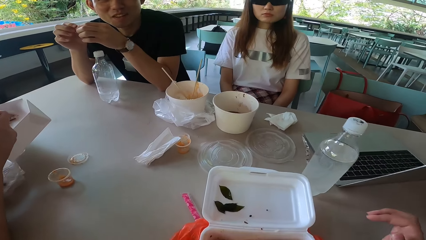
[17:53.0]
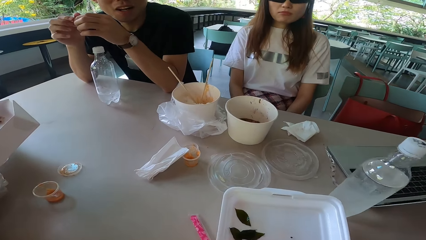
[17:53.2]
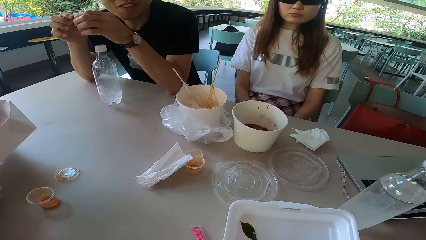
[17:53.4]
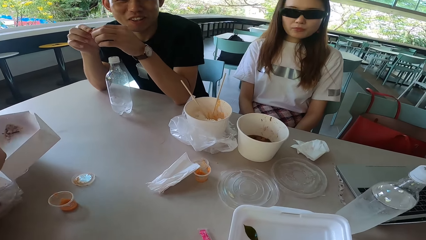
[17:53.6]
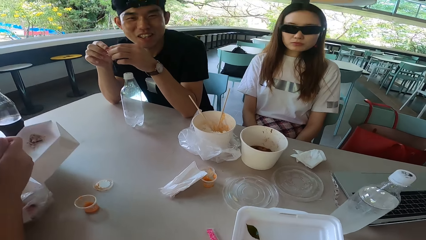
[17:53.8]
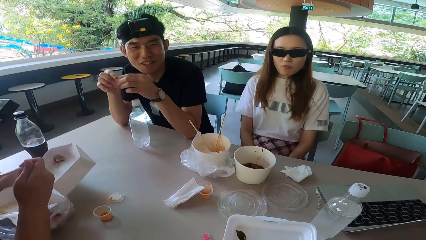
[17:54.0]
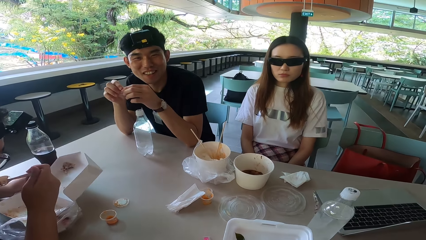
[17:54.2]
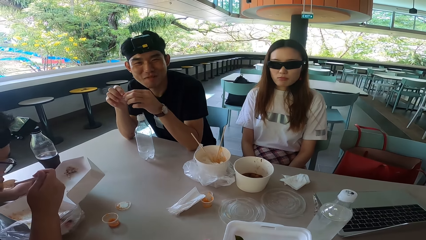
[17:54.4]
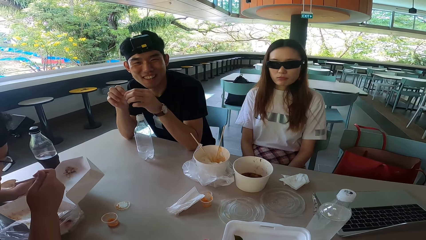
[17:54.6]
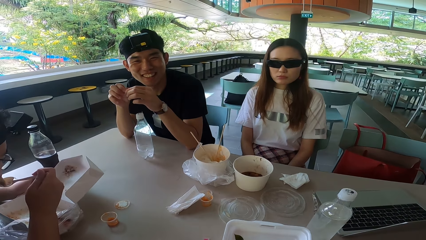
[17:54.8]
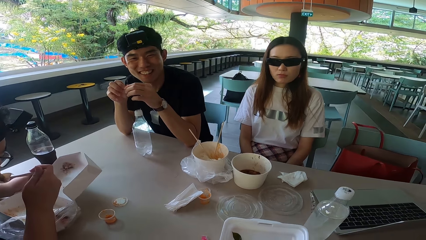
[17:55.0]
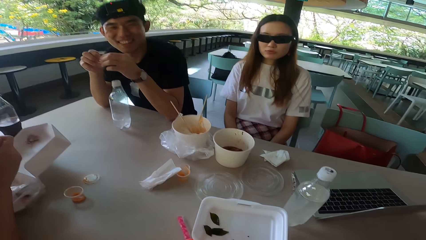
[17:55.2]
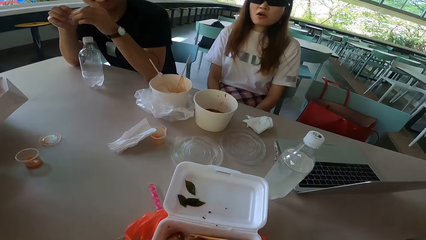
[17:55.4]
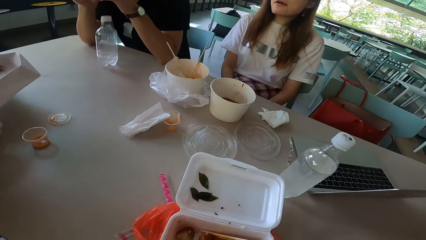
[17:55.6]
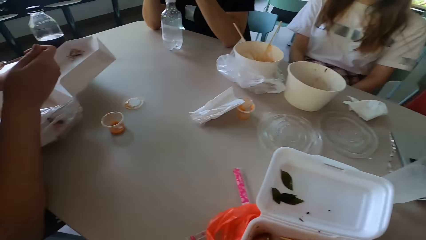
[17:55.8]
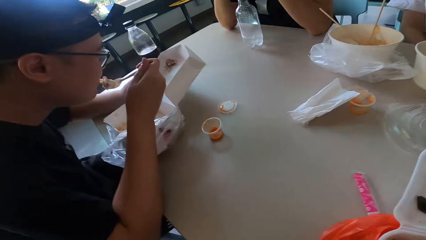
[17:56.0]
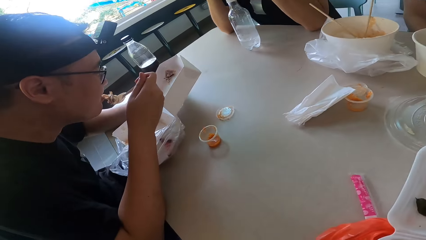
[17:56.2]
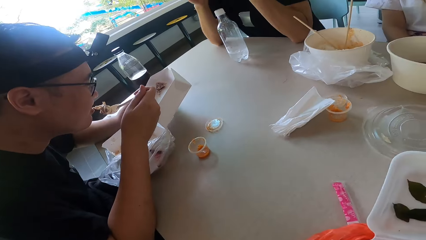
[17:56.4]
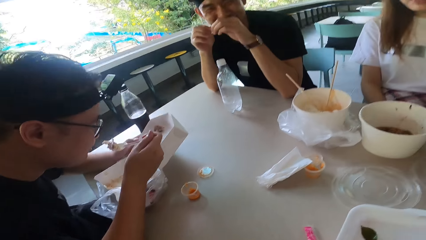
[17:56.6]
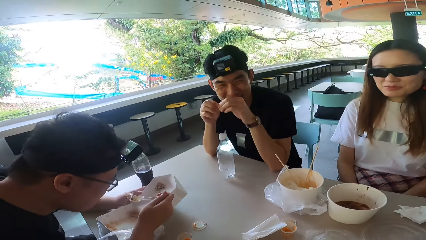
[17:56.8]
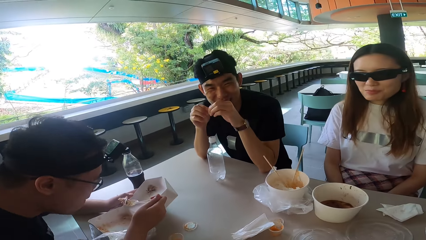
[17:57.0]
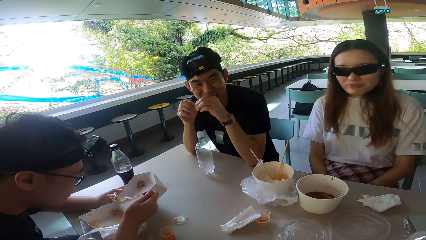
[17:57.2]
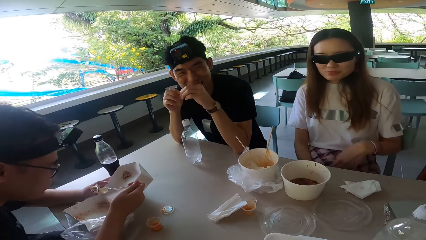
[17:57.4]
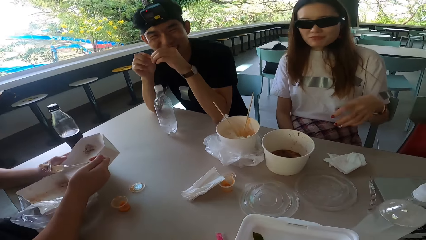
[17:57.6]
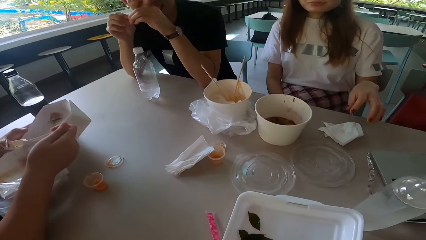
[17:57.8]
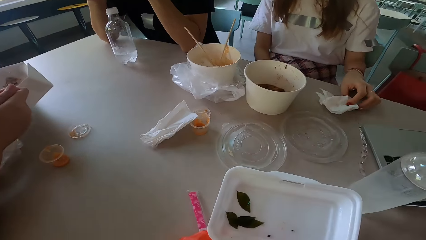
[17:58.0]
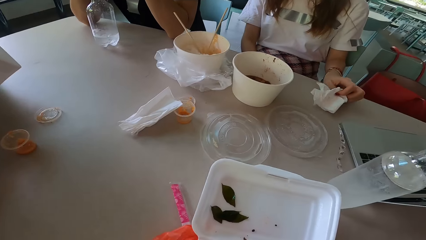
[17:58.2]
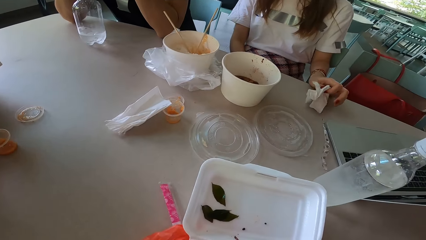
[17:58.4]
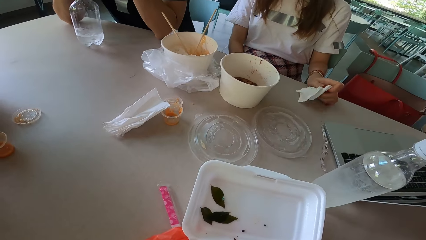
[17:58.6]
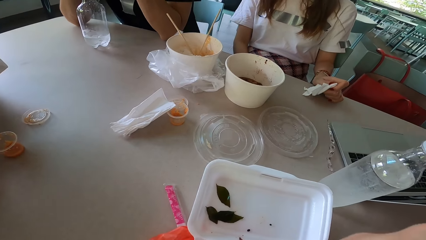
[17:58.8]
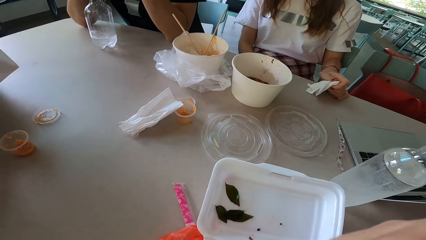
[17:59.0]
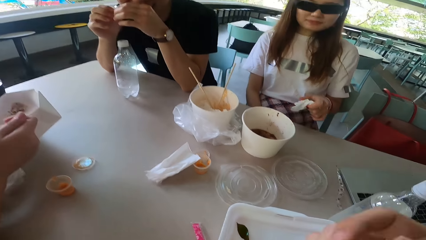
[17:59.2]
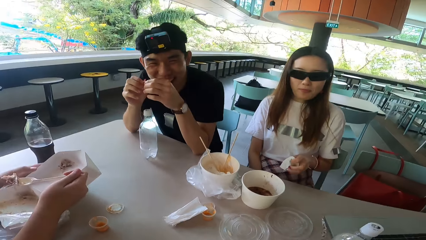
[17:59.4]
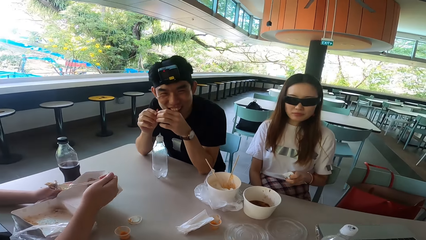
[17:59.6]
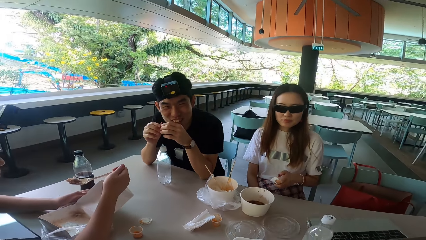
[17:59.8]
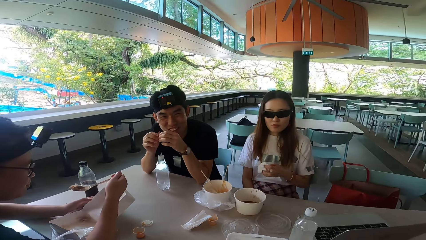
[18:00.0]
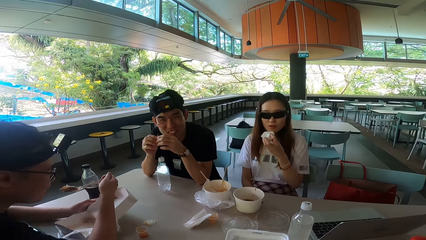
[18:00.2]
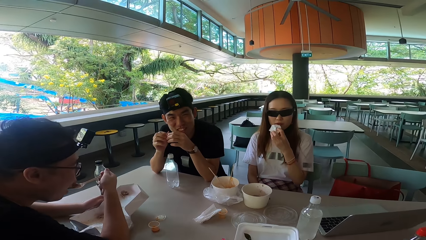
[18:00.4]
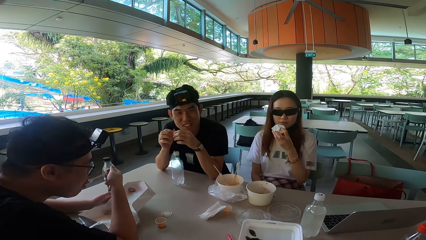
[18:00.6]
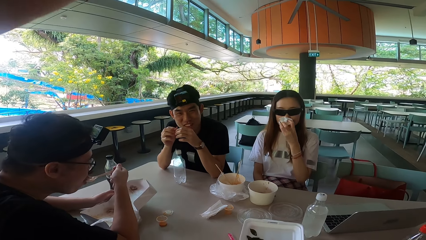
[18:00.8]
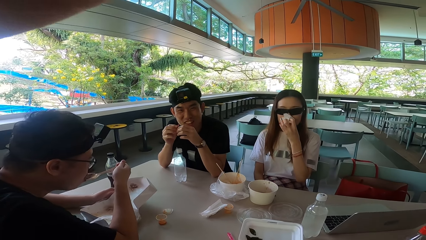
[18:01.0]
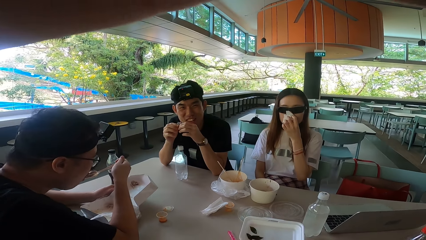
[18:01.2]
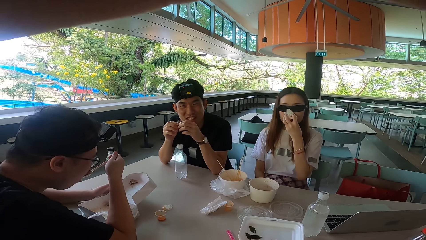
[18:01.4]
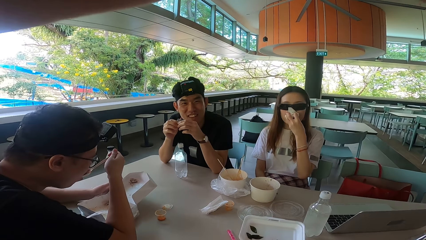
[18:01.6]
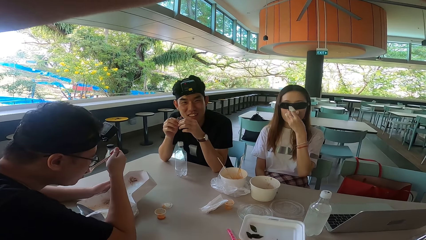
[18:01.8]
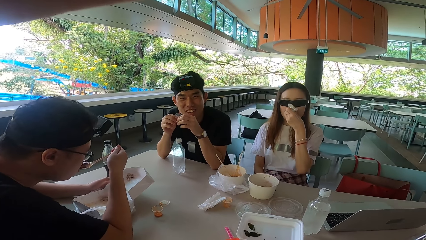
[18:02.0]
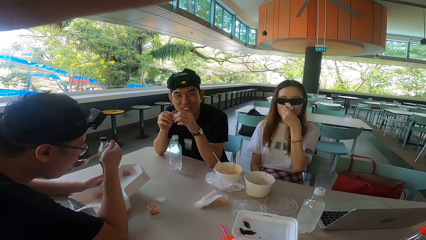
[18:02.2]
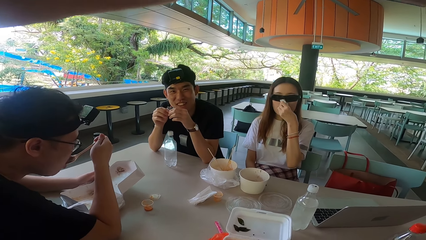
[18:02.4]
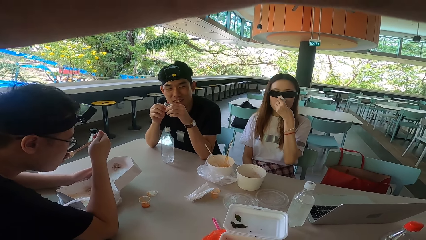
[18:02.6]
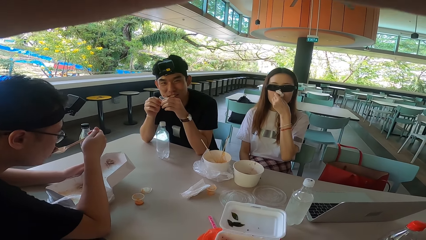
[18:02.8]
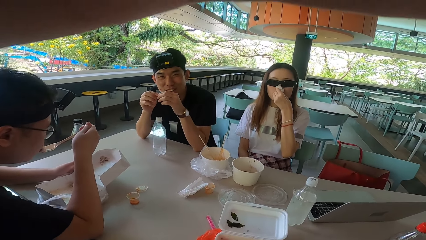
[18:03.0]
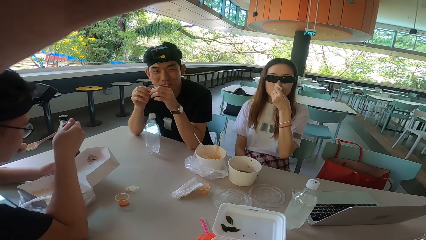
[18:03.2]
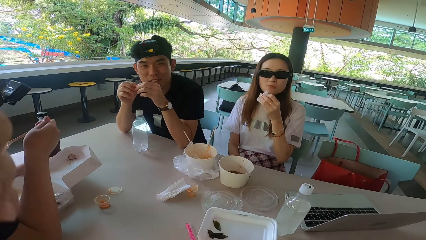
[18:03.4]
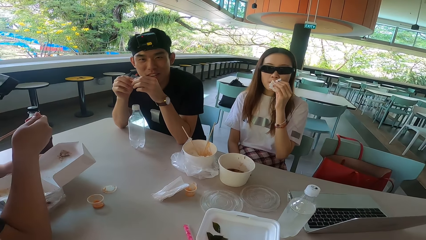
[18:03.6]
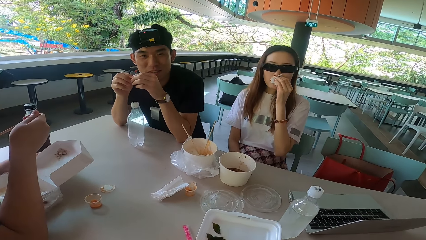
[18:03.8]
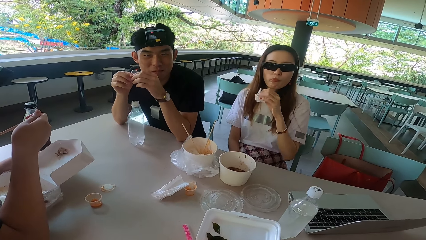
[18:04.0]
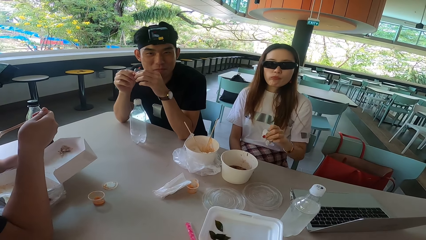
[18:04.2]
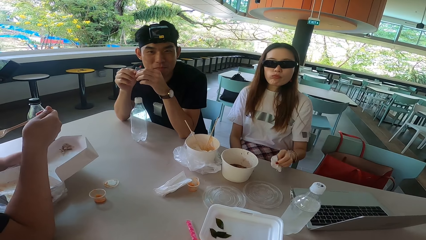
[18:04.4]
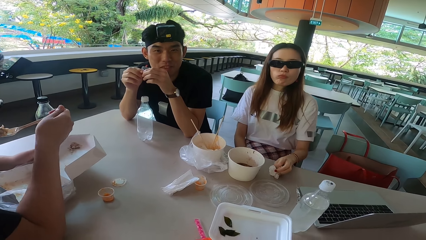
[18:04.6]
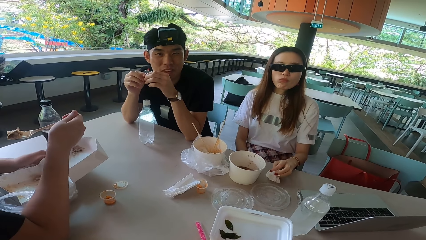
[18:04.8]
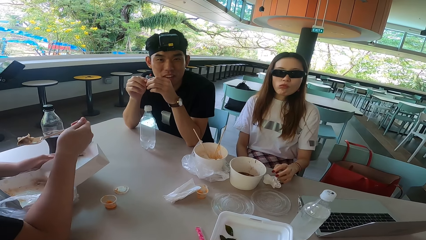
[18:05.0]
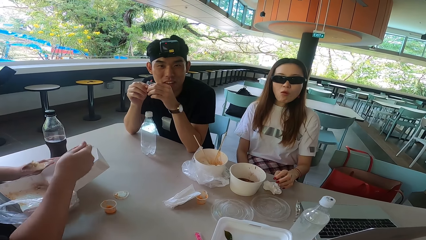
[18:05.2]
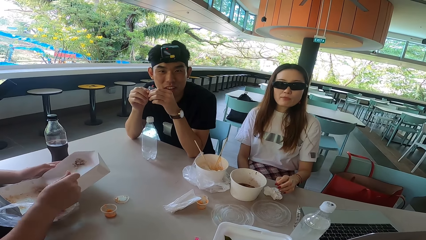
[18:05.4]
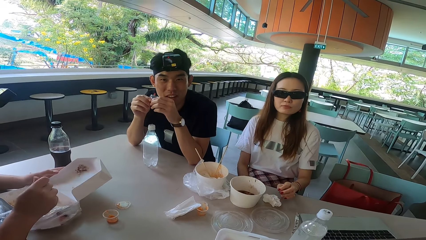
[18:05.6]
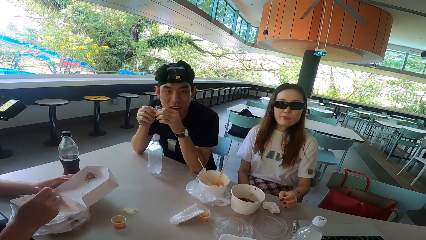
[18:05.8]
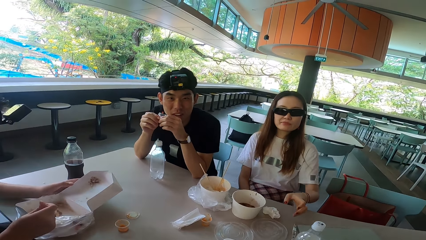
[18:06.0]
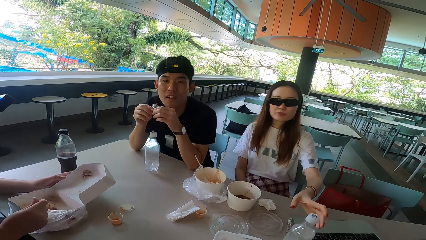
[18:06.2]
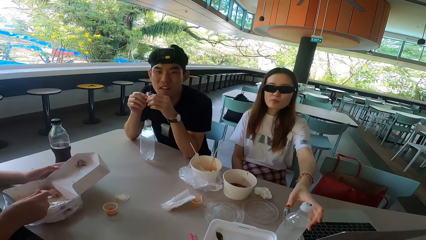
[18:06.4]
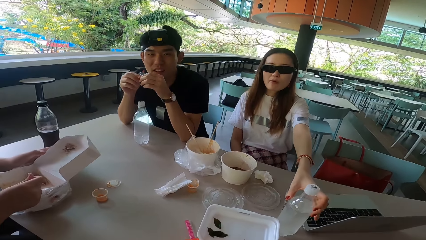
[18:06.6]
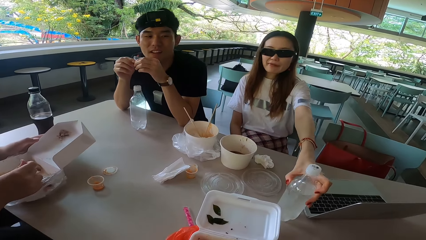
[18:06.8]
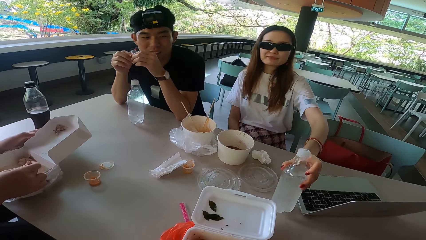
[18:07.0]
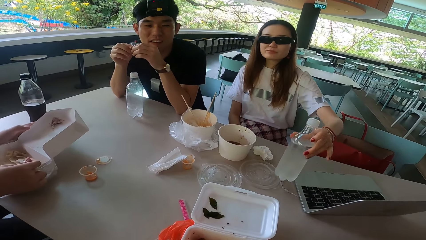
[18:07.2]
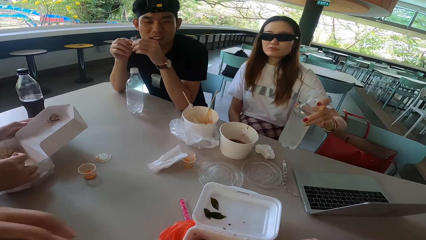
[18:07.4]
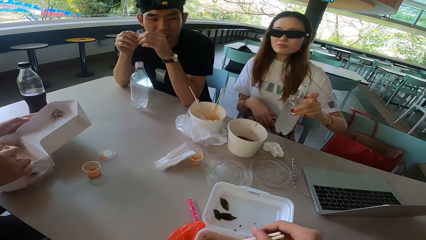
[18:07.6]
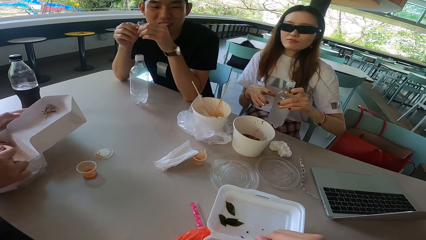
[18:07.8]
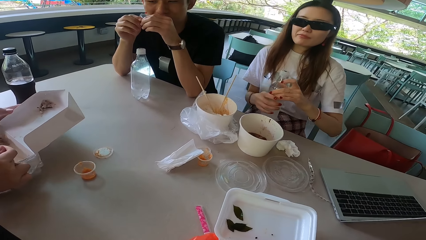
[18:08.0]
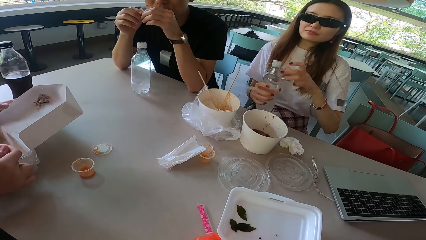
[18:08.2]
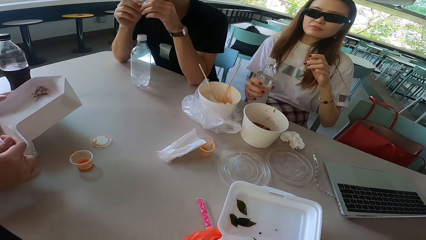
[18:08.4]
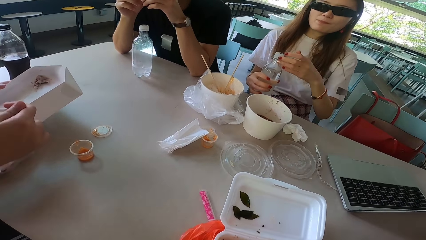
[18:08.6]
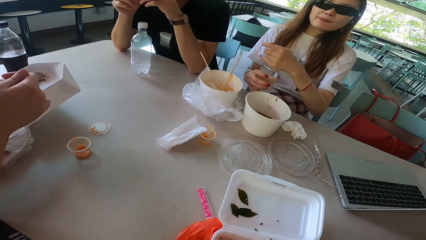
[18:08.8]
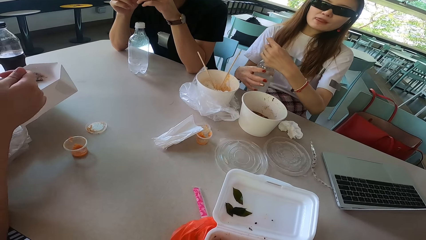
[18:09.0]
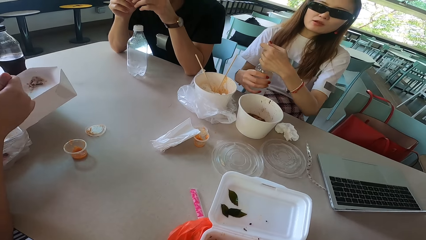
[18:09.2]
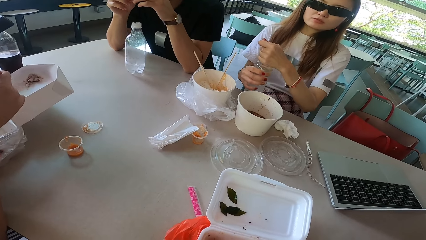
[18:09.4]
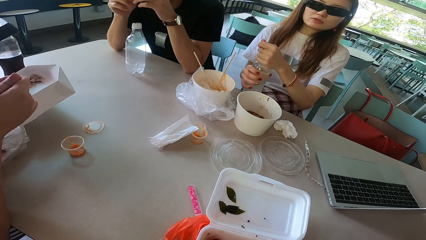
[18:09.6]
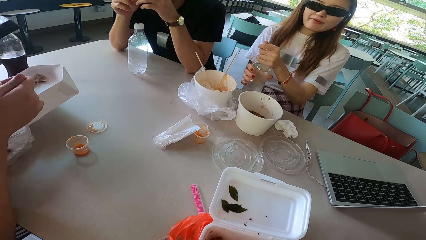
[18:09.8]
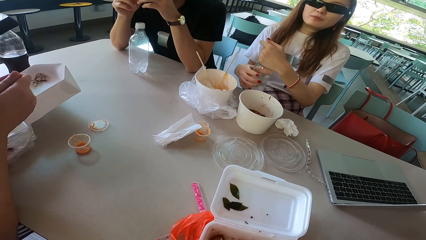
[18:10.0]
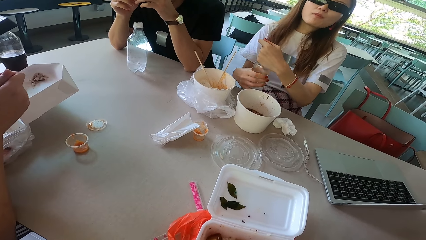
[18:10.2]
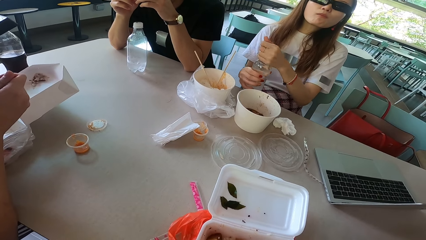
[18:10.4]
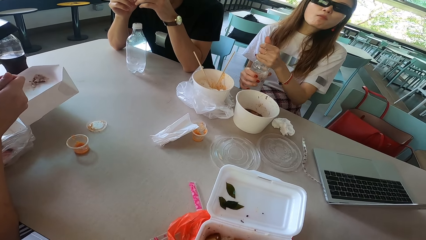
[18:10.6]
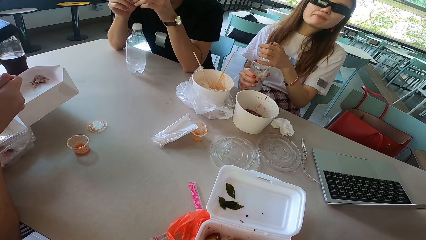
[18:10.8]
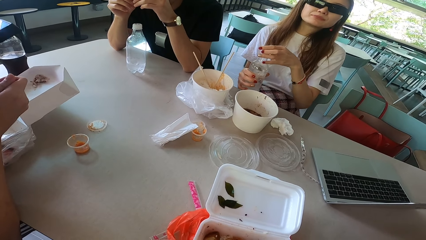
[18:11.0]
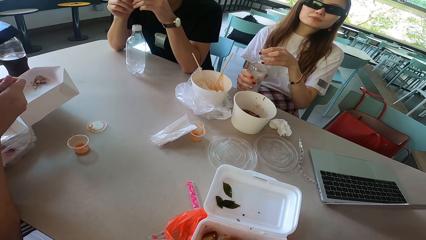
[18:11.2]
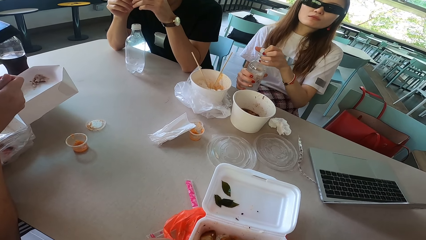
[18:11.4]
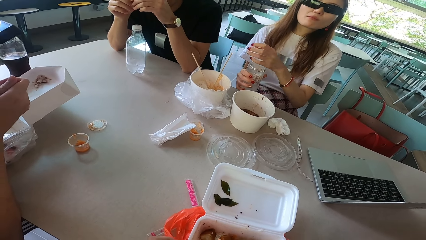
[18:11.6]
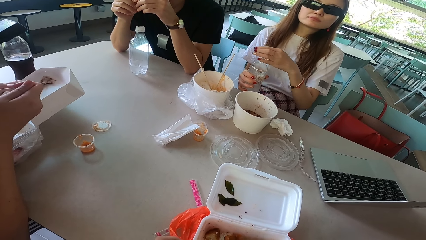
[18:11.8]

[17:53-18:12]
The camera wearer puts the chopsticks in the tin. A man talks to the camera wearer and moves hands. Another man eats something. The other man bites the meat. A lady laughs. The lady wipes fingers on a serviette and raises the left hand. The lady picks the serviette. The first man laughs. The camera wearer raises a hand. The other man holds food with a spoon. The lady clears her nose with the serviette. The other man eats the food. The first man shakes the head. The lady puts the serviette on the table. The other man gathers something. The lady picks a bottle. The lady switches the bottle to the other hand, the right hand. The camera wearer raises a hand. The lady opens the bottle. The other man eats something.
